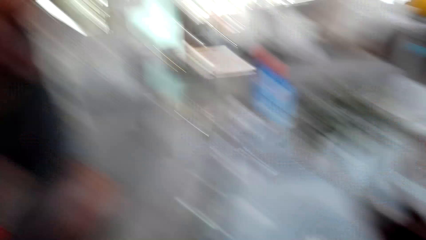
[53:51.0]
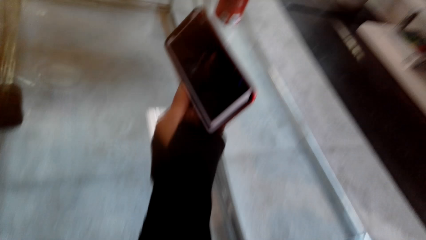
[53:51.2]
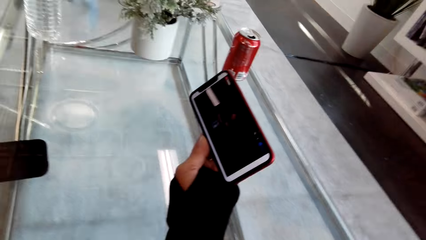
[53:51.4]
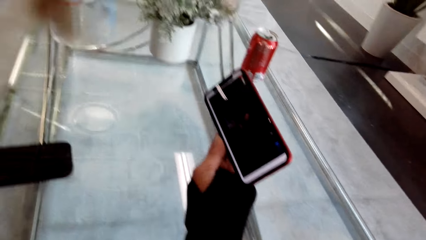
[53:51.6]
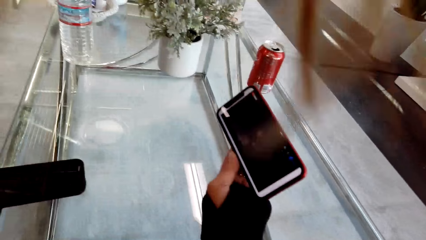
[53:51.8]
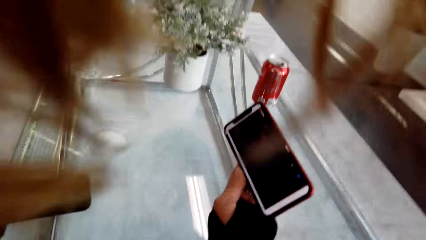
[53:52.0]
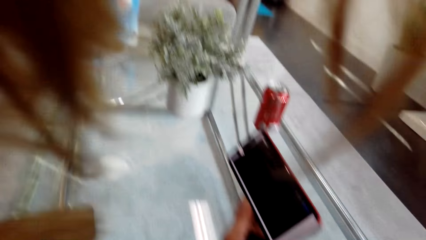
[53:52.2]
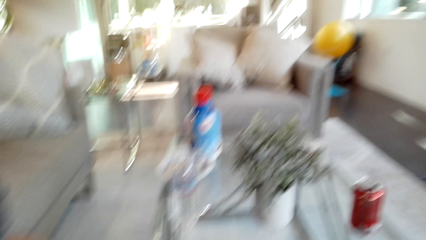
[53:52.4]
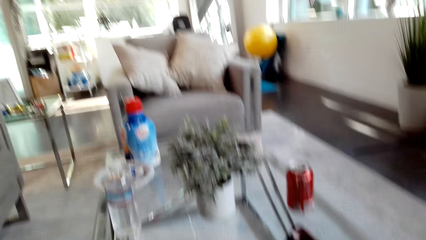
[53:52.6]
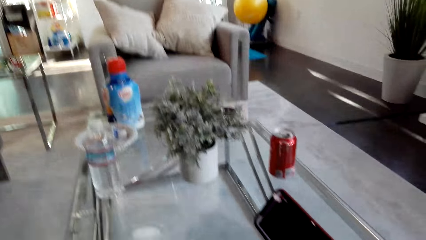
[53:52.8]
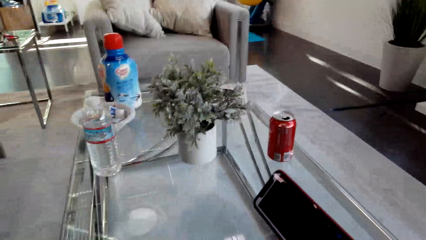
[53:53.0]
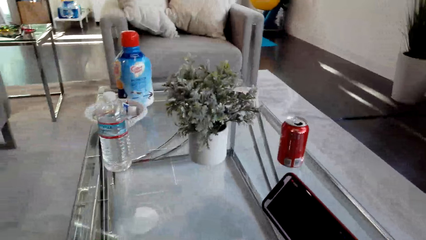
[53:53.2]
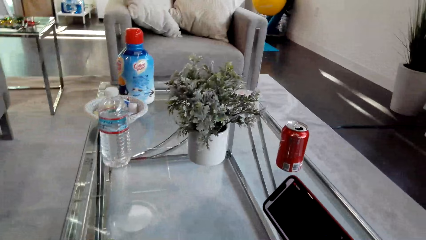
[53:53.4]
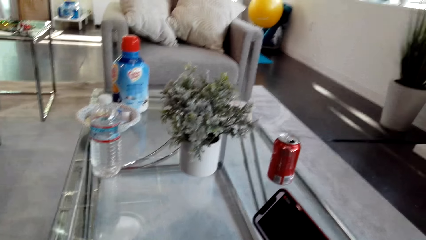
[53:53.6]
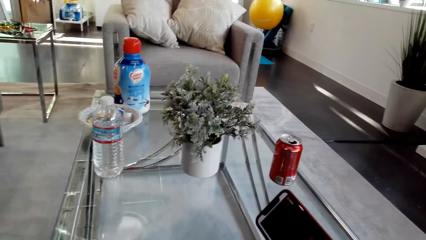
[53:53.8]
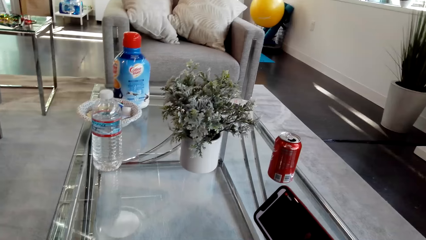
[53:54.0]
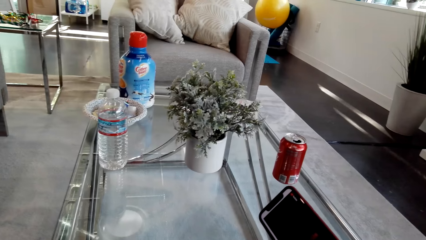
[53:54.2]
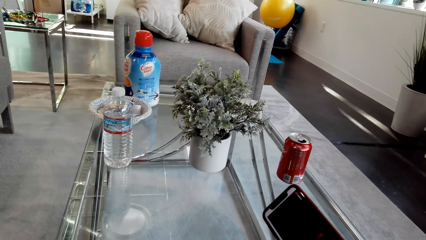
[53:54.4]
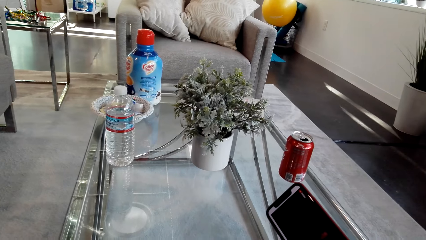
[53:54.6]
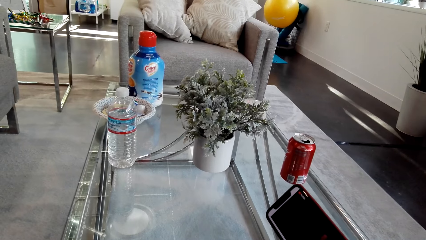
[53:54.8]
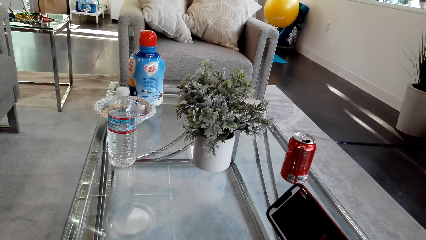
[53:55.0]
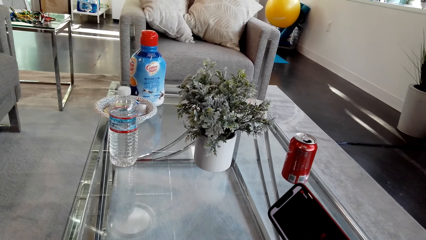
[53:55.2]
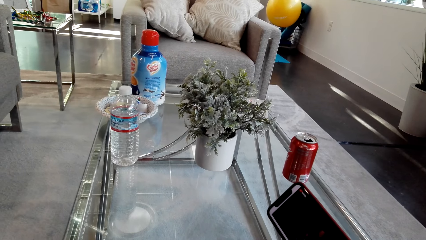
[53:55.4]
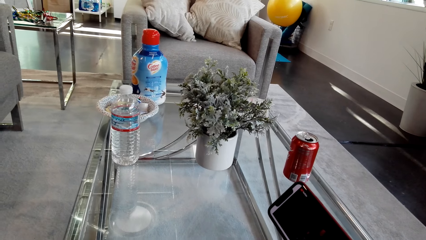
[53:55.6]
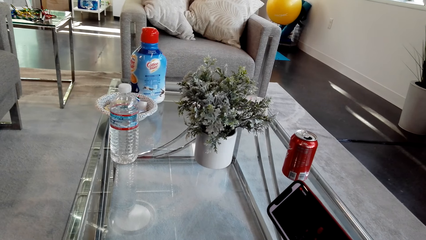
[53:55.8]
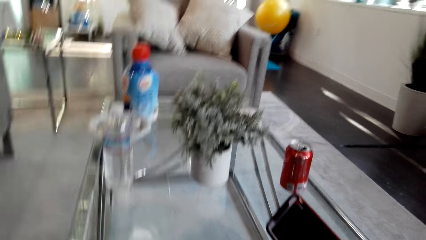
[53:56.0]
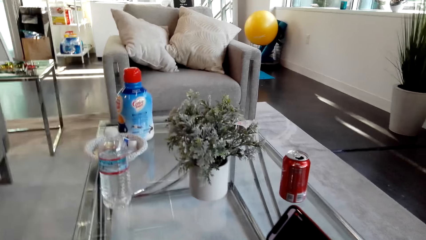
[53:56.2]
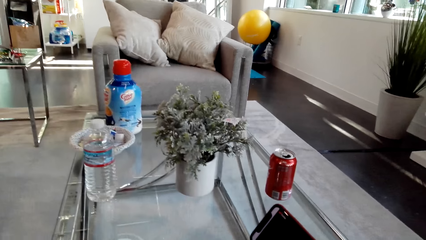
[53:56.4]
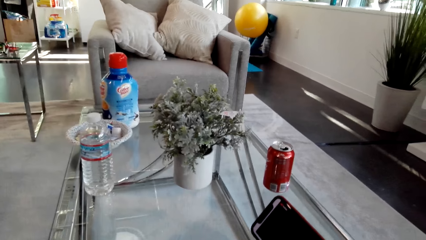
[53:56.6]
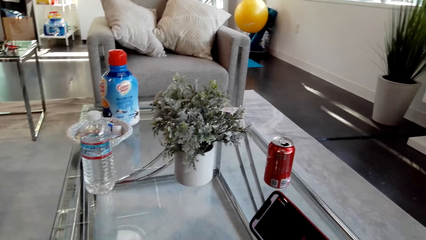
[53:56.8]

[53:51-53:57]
The camera wearer uses the phone. They stare at the phone.

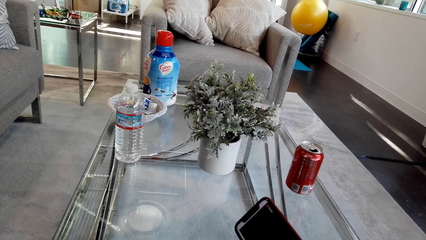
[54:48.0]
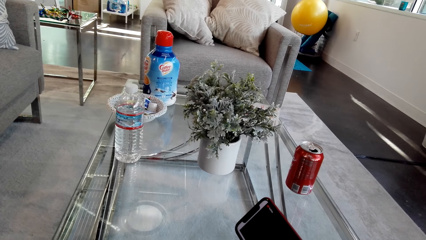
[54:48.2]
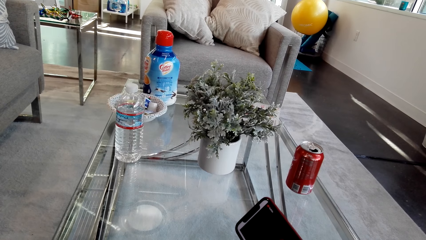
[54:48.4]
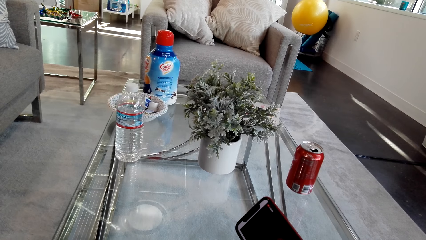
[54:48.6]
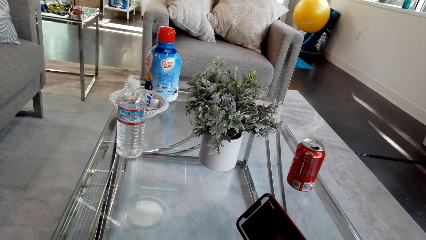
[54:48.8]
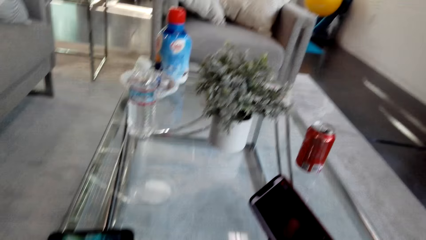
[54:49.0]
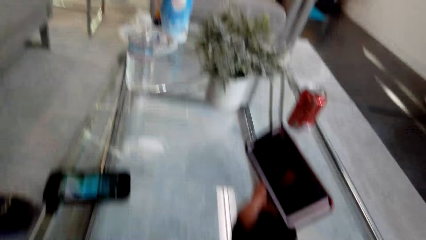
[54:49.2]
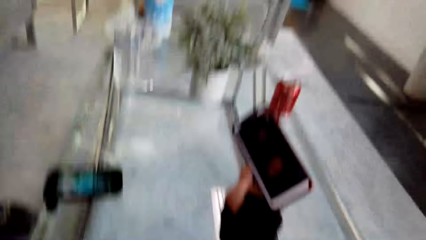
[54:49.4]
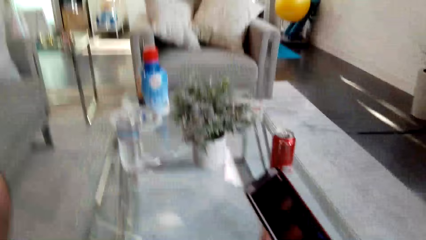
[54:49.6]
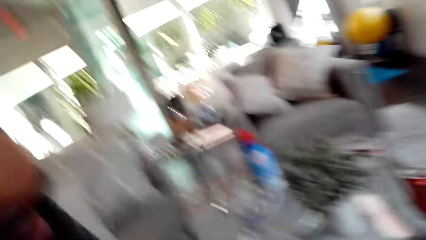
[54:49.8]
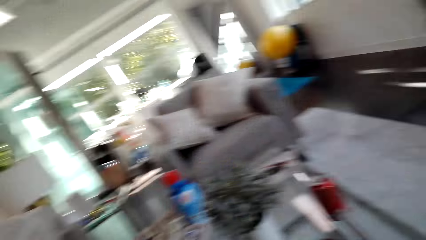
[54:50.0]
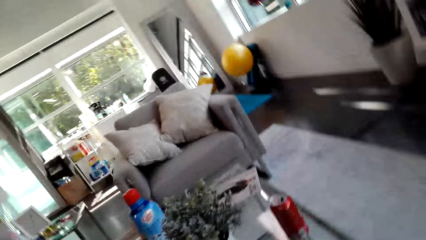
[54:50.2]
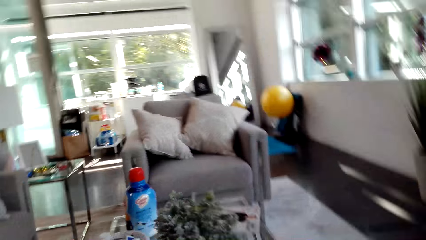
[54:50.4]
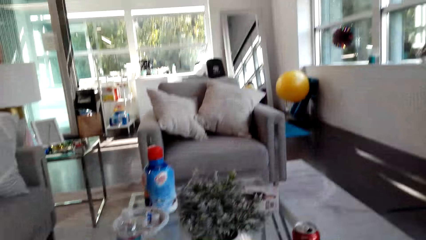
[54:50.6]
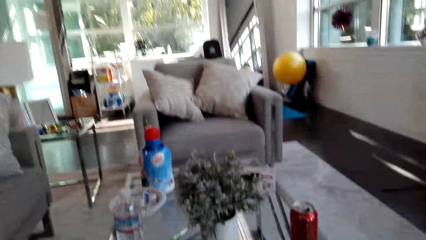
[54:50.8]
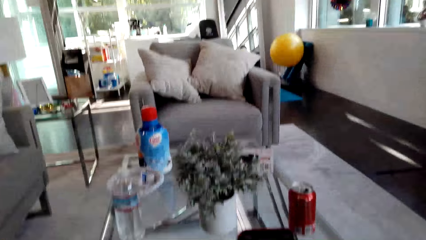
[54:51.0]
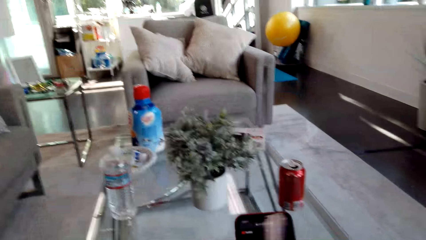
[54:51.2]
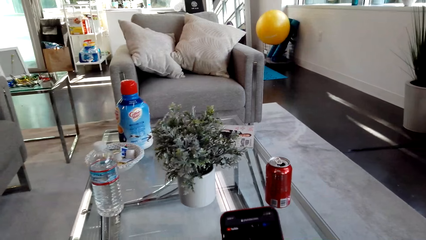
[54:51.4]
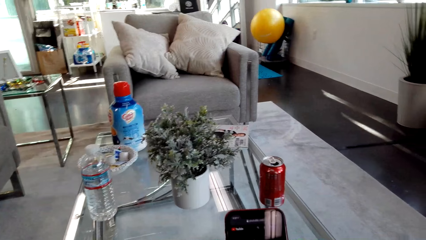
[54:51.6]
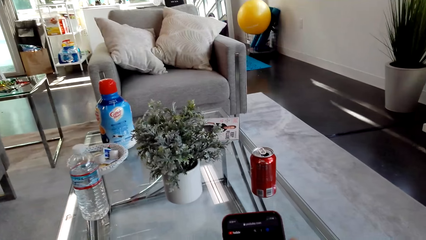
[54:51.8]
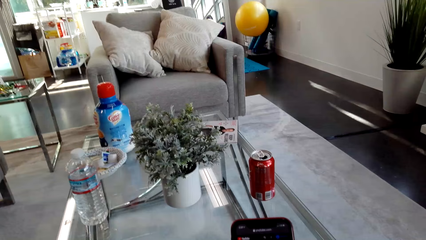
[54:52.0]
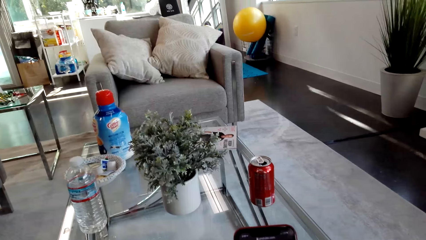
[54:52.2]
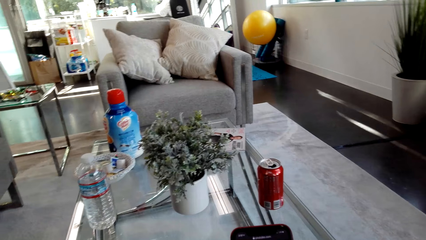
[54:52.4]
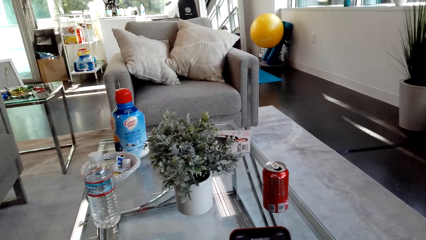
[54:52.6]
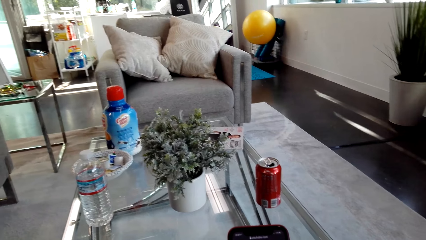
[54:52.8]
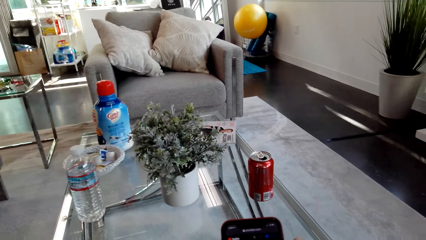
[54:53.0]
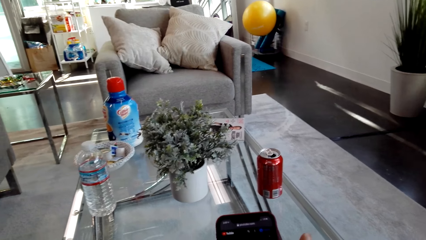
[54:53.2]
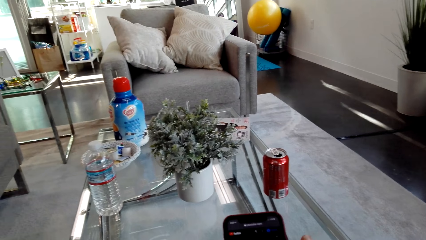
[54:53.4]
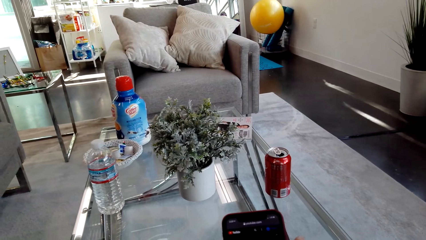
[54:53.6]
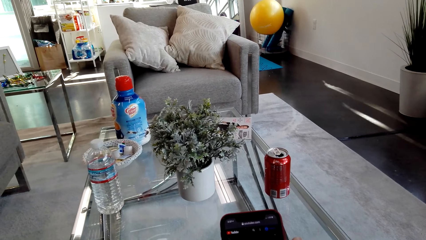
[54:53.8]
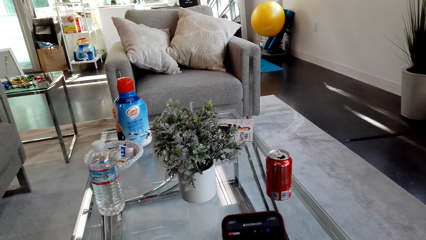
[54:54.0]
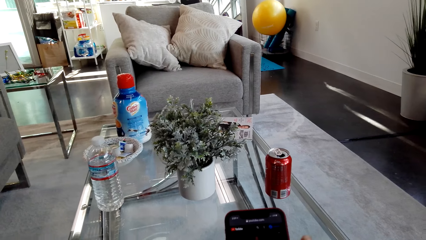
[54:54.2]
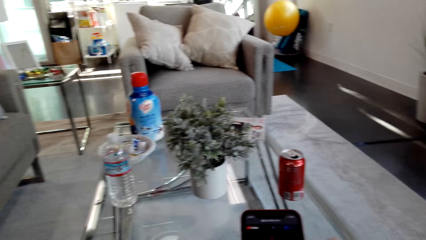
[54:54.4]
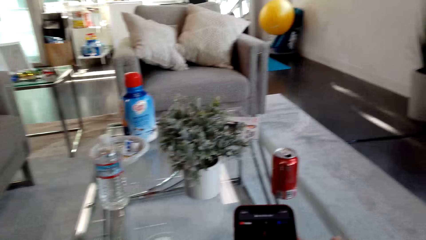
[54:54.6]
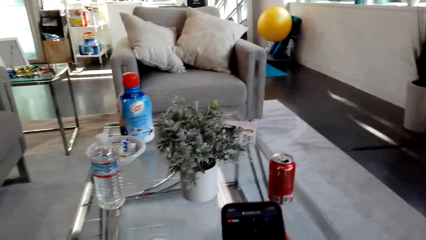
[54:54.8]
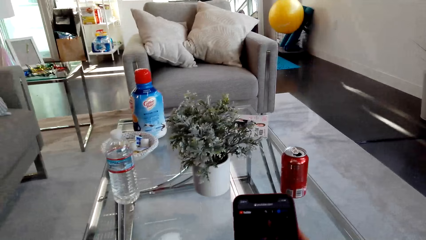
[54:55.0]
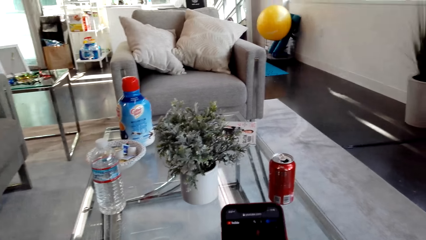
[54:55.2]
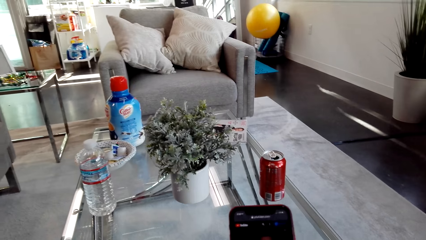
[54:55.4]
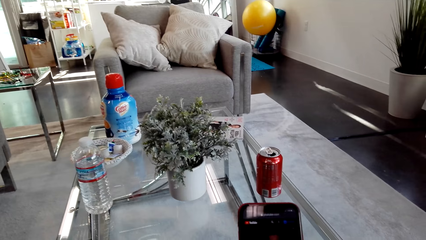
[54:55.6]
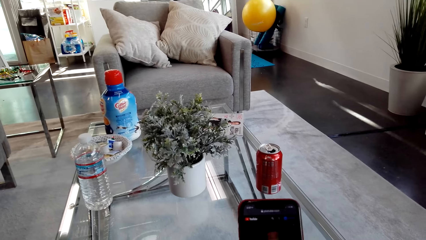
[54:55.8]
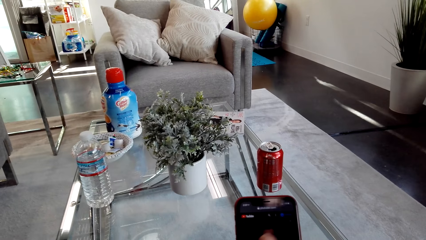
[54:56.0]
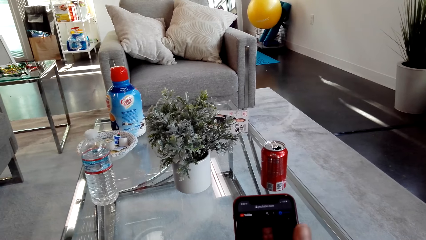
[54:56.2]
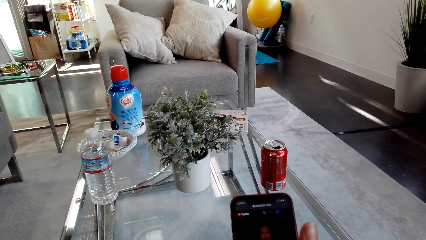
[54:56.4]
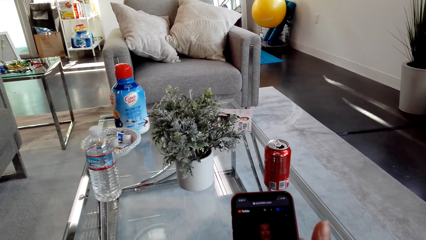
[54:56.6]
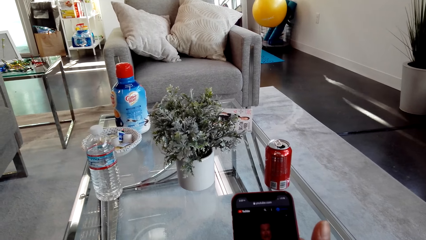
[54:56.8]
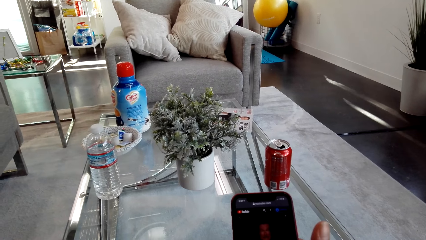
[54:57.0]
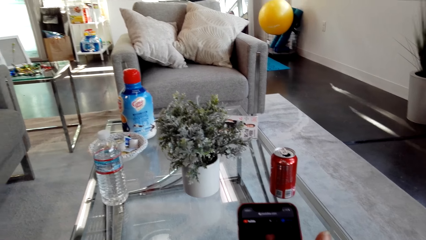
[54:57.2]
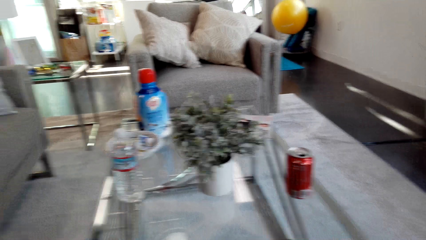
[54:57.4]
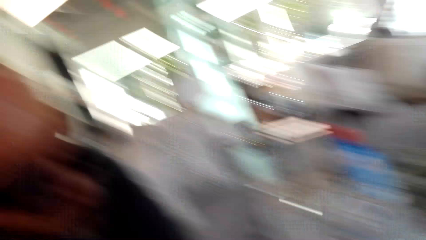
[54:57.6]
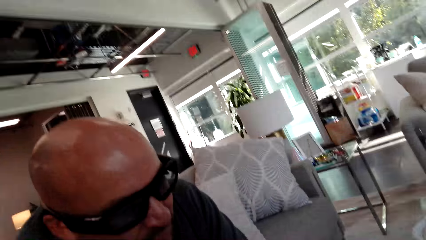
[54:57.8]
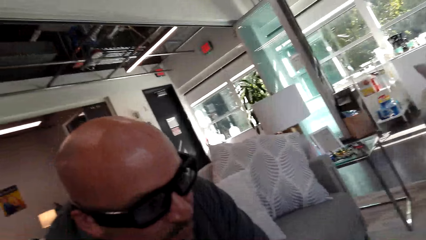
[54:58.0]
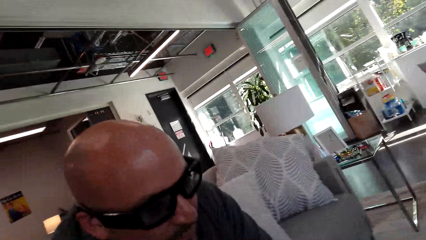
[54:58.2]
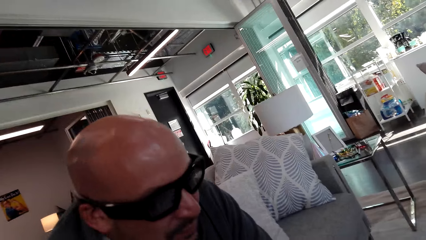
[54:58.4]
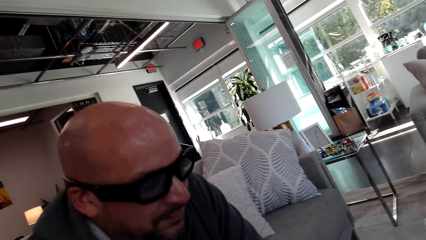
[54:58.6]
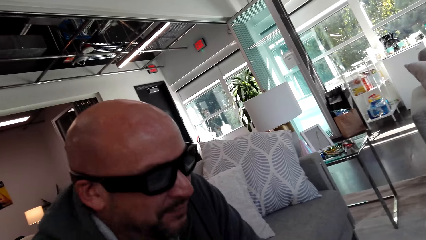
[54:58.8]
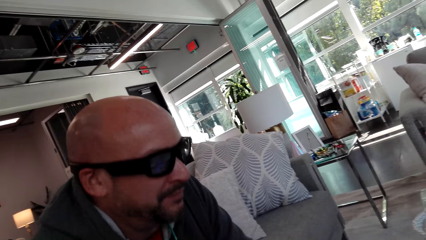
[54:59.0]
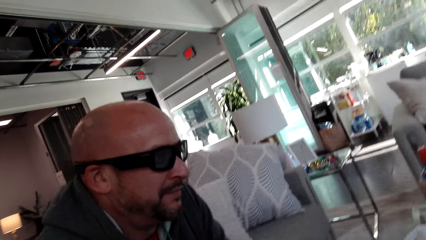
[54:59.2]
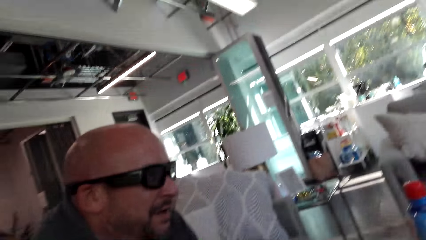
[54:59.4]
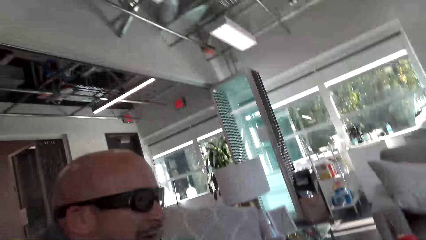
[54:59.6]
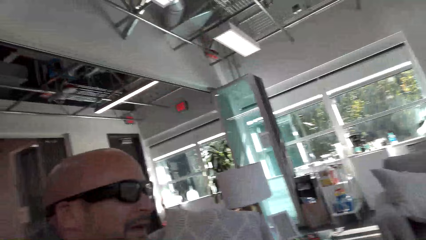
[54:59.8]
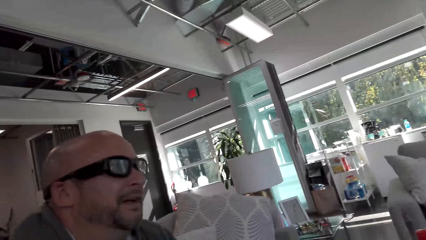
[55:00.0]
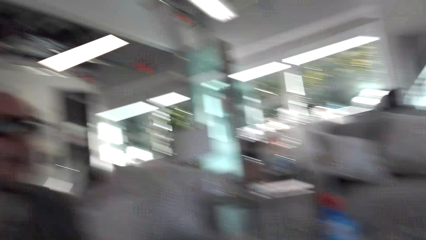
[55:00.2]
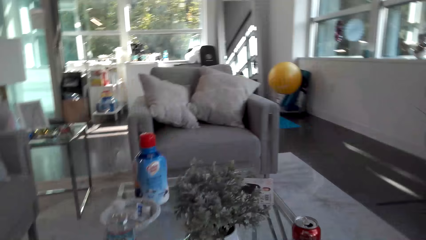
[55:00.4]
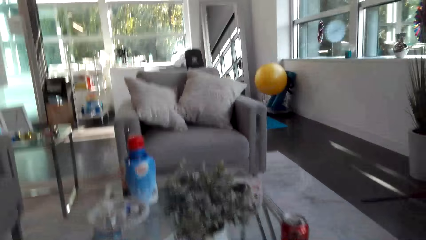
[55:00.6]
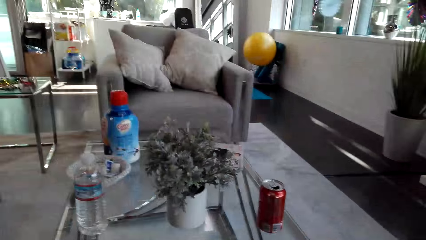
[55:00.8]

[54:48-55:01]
The camera wearer looks around. They scroll the phone. They dialogue with a man. The man talks.
